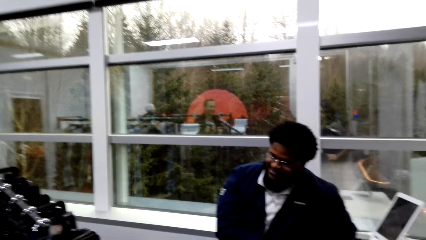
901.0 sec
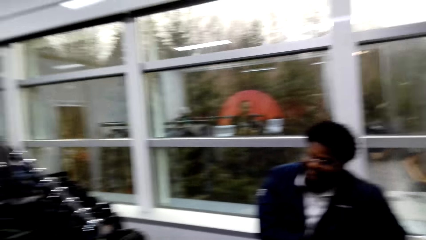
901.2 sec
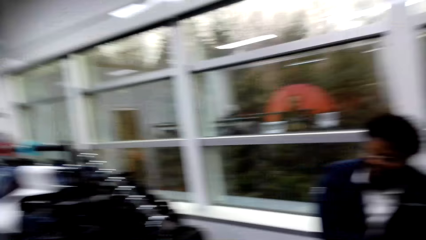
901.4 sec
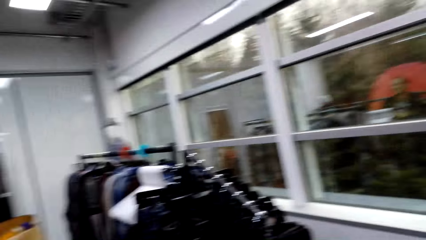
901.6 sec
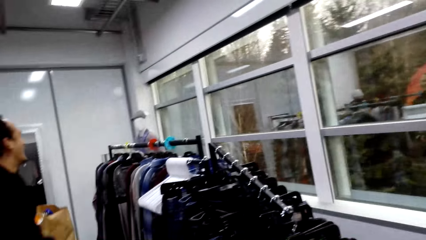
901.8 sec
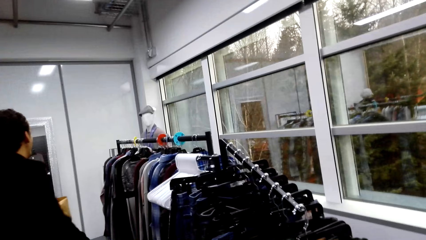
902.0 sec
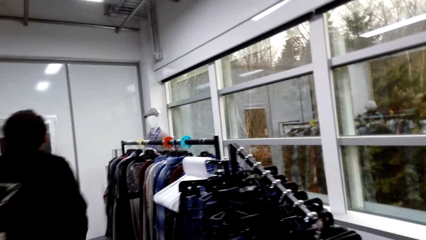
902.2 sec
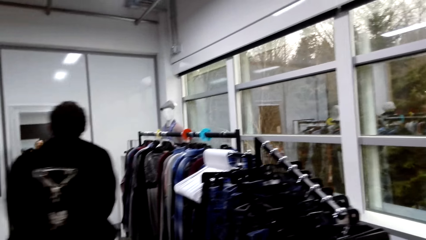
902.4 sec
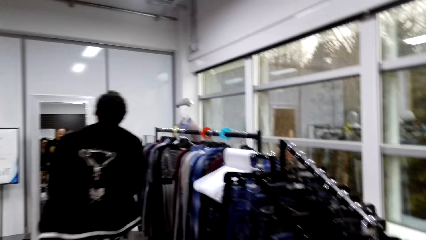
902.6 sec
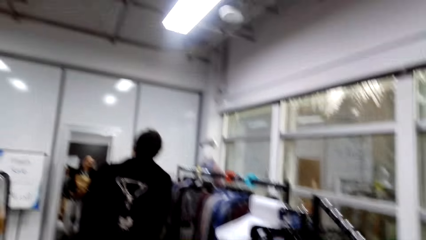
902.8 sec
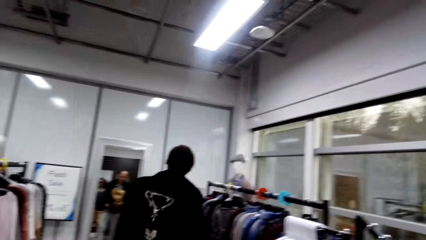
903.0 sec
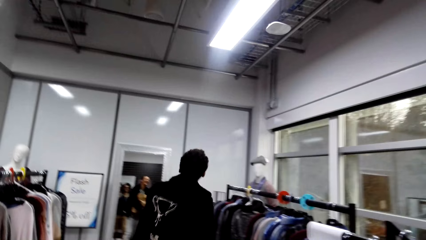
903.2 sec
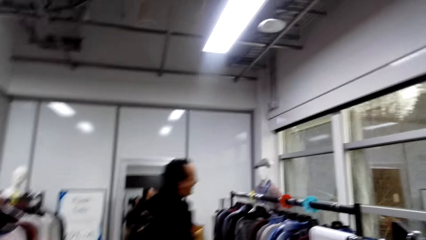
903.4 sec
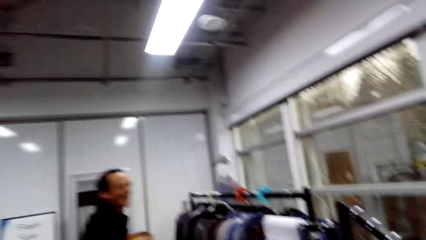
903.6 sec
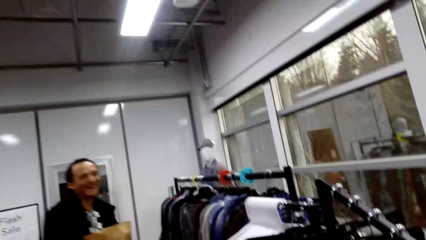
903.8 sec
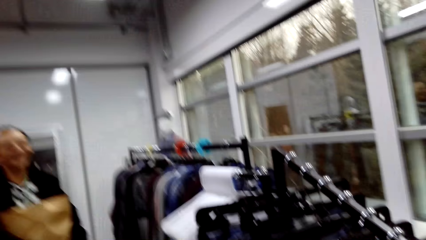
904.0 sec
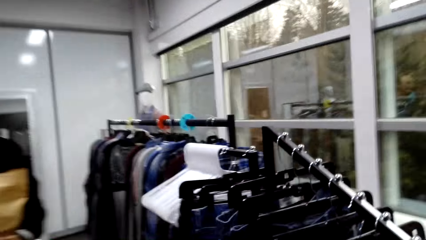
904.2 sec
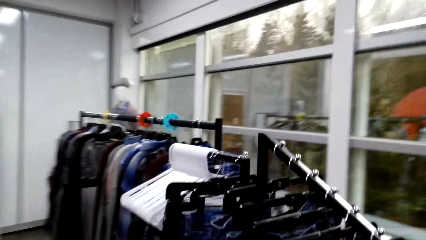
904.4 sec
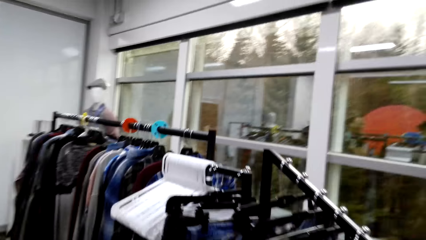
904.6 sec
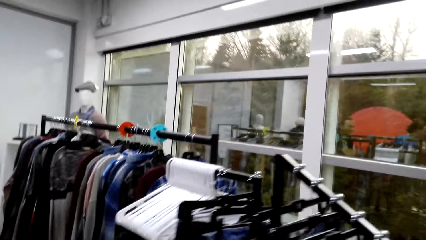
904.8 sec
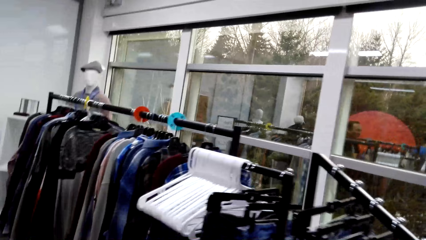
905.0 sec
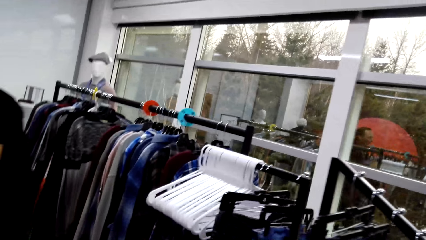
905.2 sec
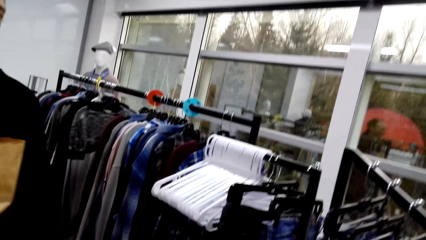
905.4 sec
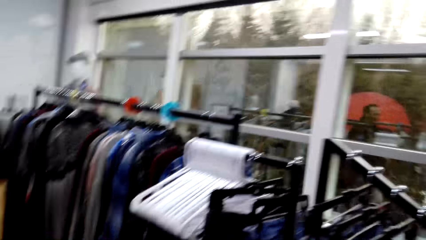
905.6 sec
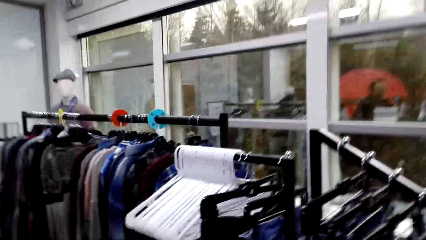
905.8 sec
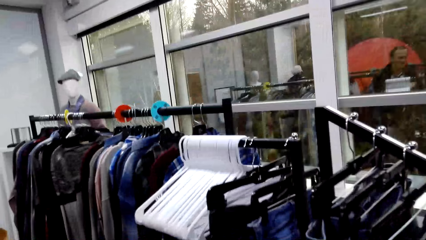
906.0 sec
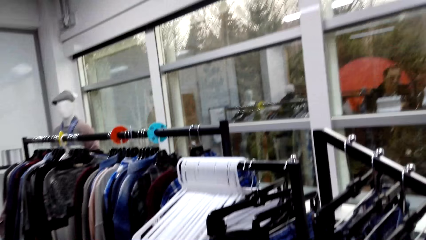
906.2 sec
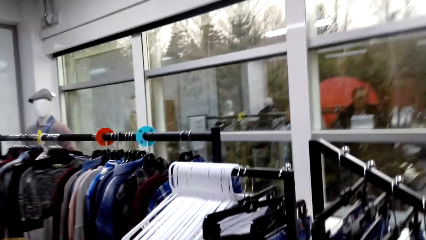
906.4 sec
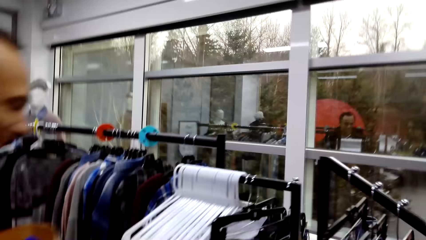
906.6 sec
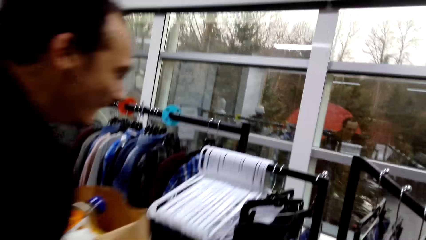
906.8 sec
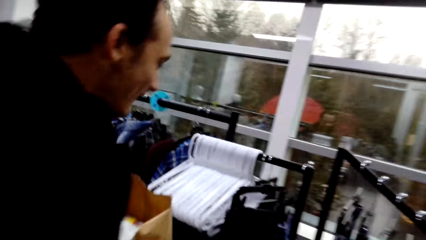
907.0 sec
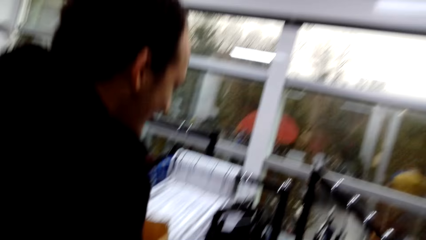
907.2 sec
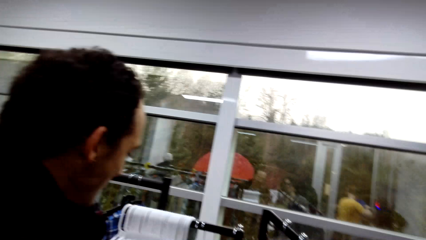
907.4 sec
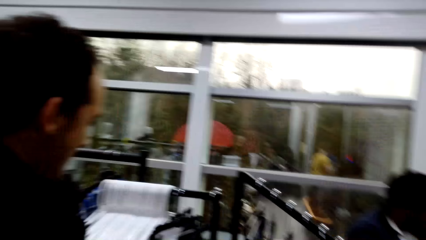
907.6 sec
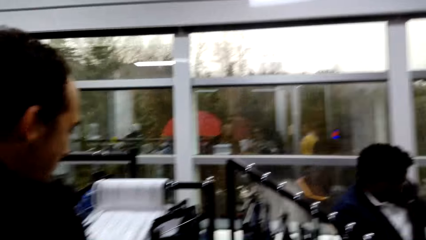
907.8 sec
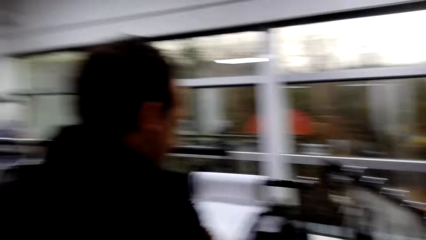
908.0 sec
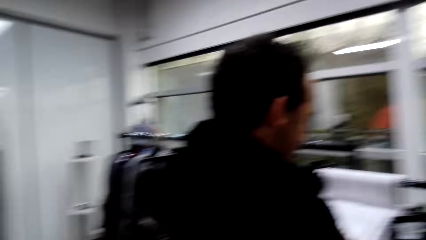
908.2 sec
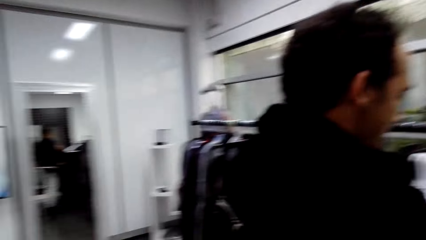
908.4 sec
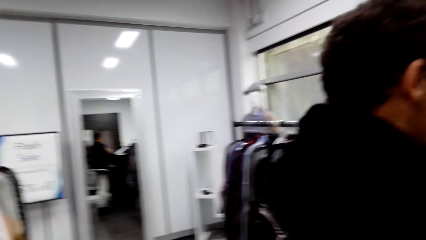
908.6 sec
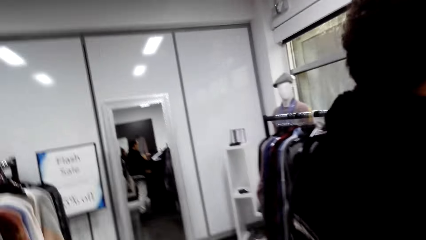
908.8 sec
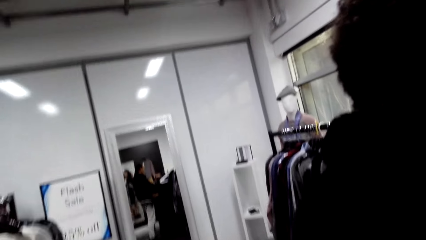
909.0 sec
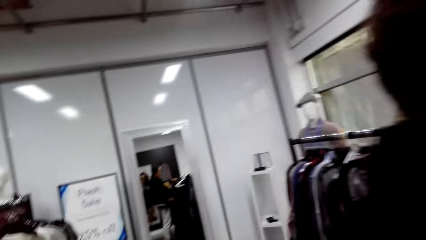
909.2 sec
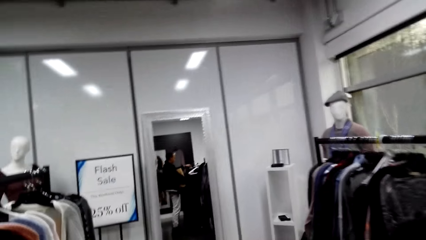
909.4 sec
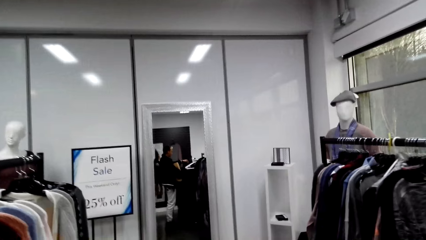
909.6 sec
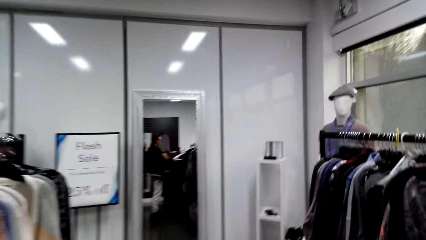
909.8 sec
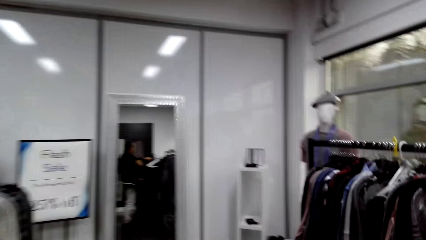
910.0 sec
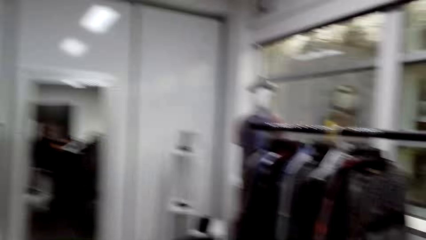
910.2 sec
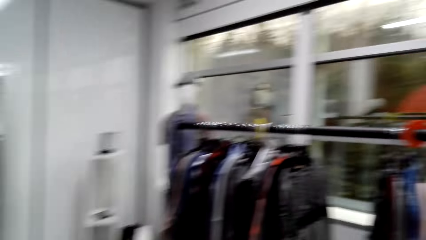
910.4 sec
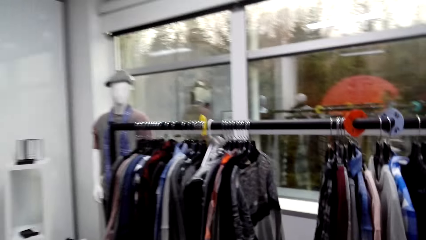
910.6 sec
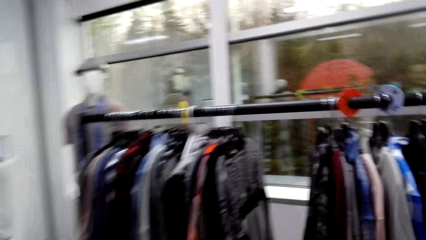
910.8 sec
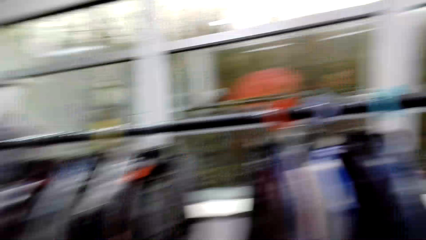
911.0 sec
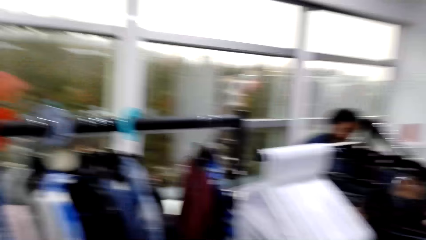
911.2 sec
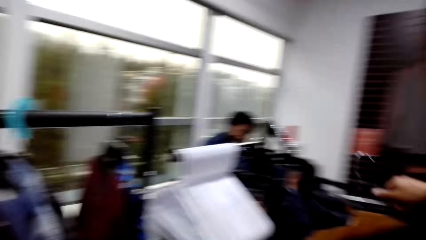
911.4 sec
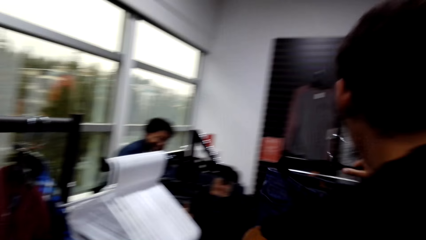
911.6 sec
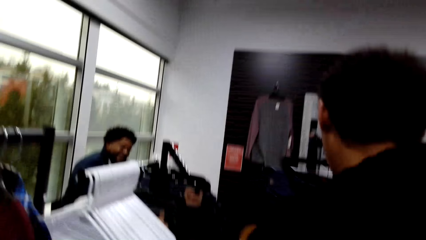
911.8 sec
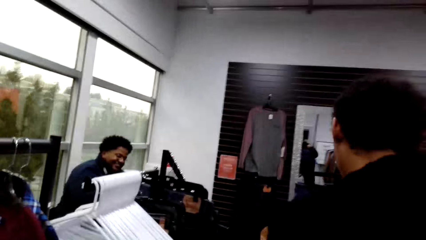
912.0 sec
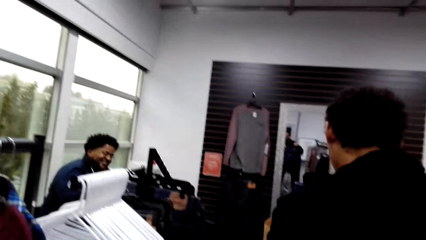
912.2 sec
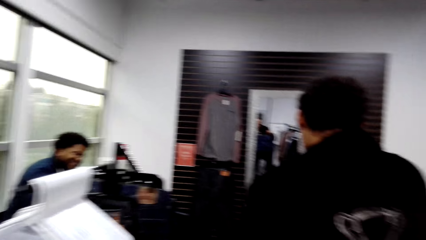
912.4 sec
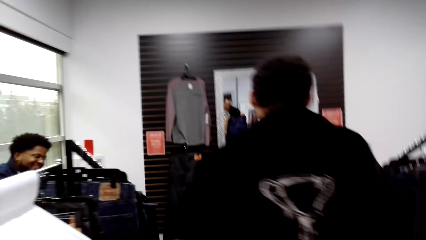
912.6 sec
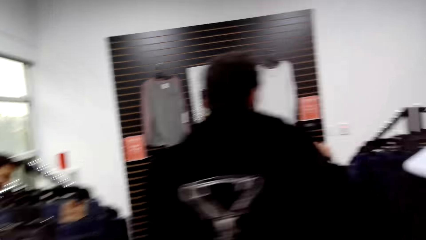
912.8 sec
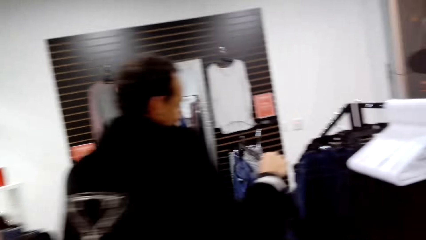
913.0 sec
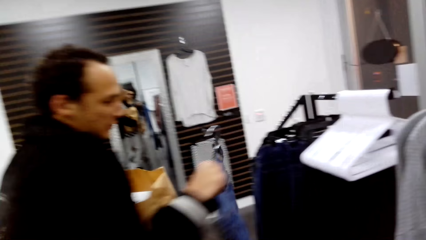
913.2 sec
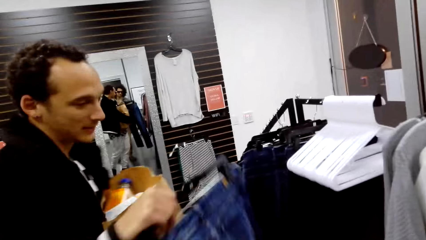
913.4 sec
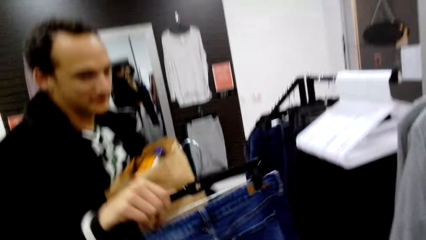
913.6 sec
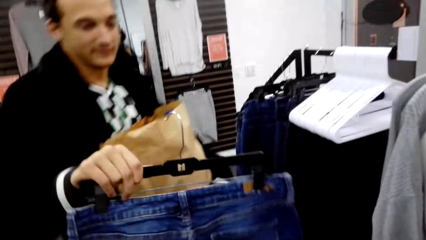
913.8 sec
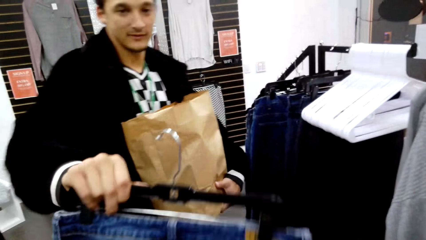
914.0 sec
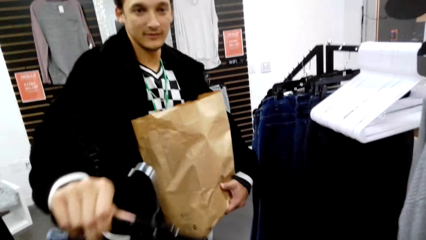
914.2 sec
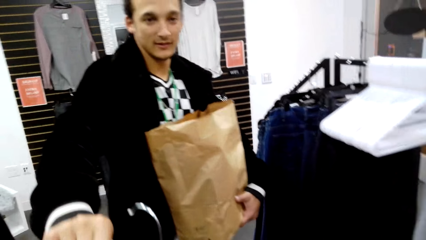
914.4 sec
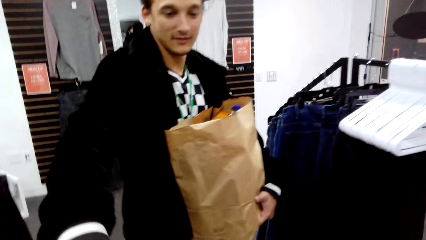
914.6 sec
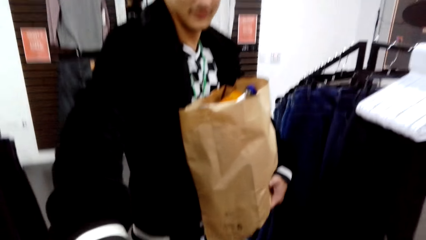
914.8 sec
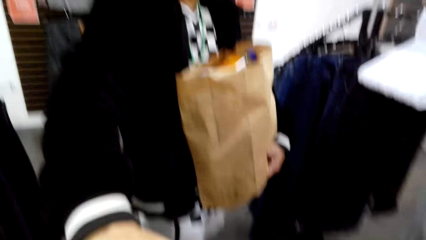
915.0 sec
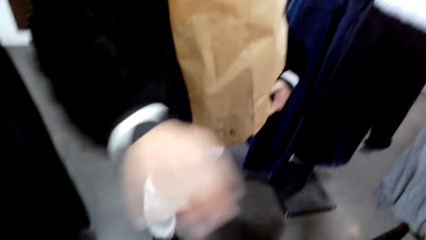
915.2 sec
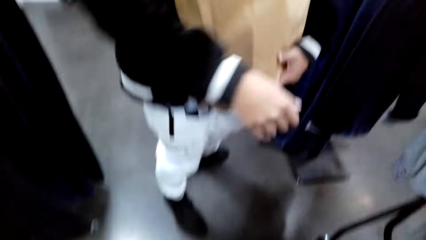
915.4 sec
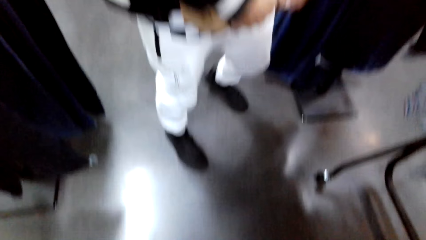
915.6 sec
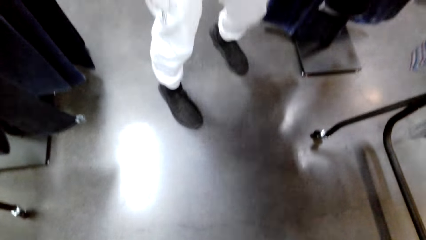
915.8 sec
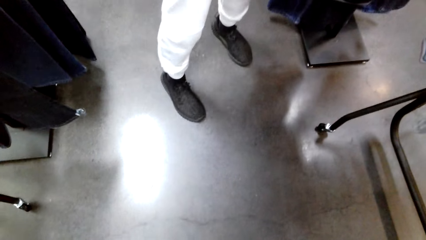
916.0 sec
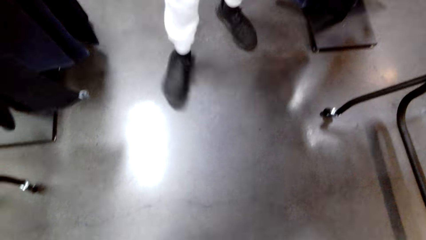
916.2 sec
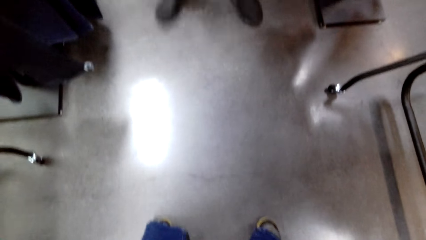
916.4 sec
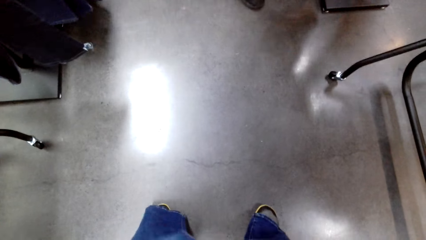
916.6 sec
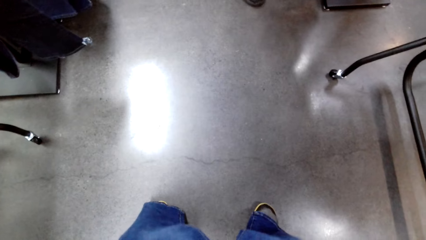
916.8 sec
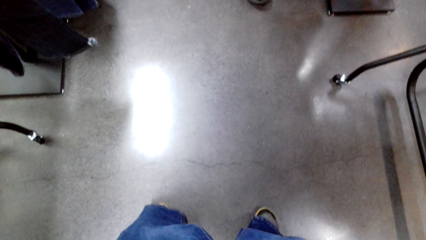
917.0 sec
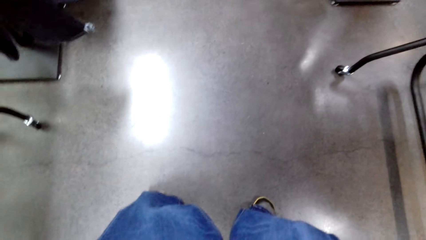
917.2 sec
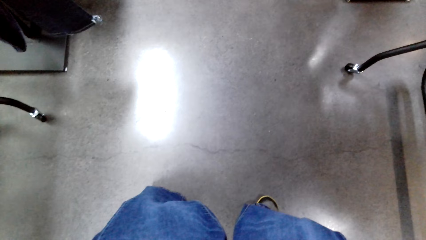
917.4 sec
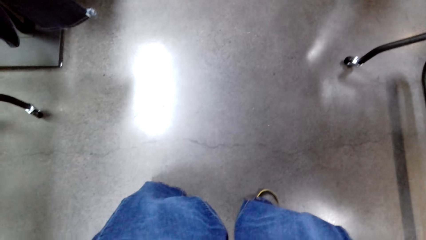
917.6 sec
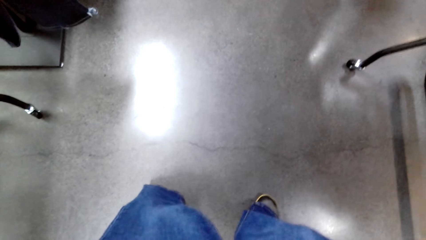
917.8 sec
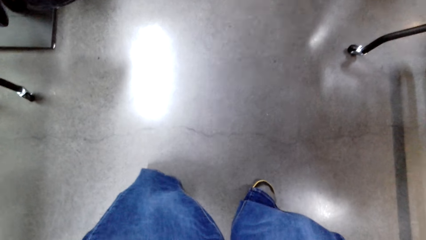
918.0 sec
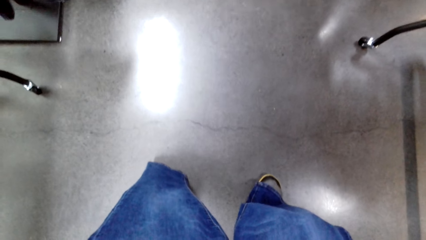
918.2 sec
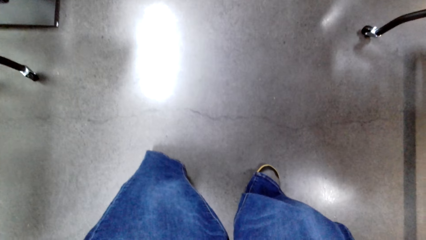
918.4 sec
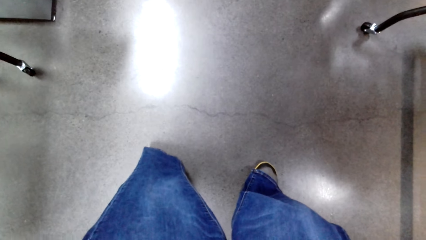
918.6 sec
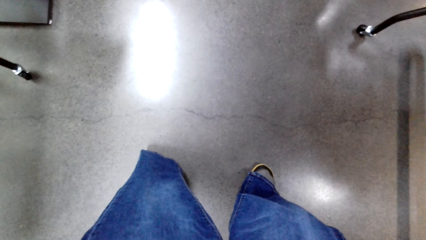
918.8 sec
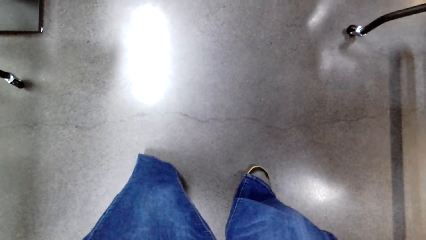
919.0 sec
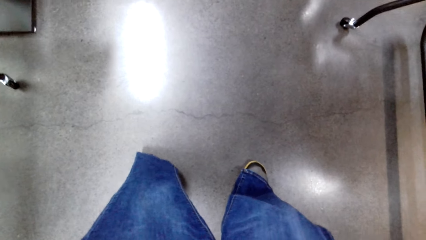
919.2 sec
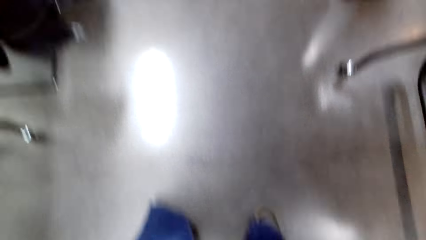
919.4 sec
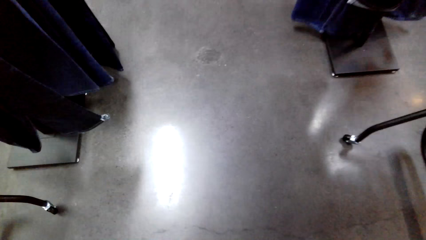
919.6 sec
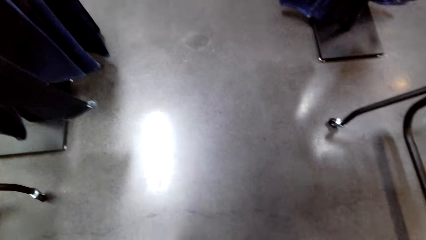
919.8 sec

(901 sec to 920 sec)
A person walks around. The camera wearer looks around. The person removes the jeans from the hanger stand. The person gives the camera wearer the jeans. The camera wearer takes the jeans from the person. He measures the jeans on his body. He holds the jeans to his waist.
